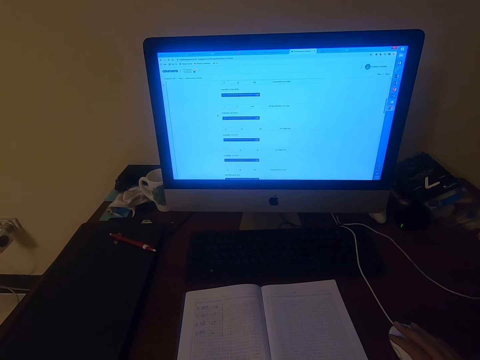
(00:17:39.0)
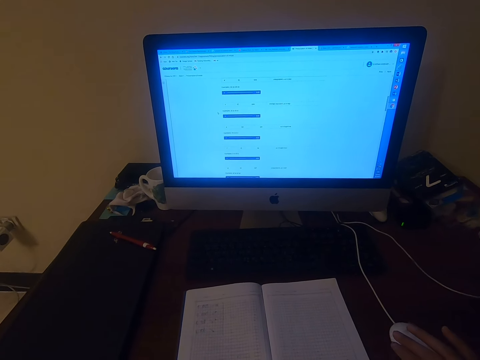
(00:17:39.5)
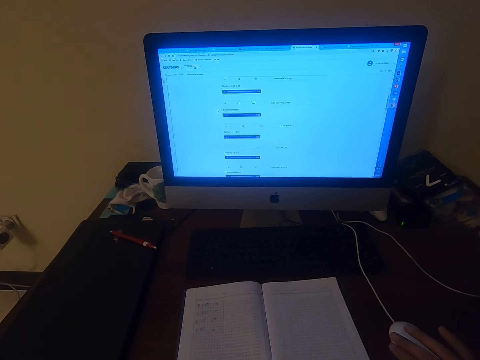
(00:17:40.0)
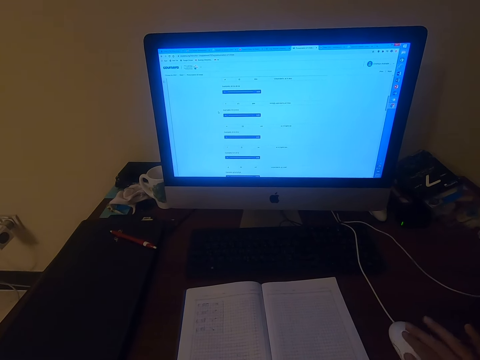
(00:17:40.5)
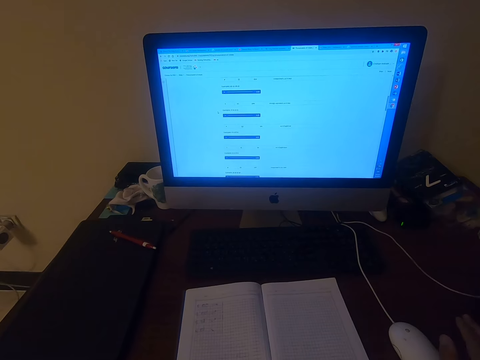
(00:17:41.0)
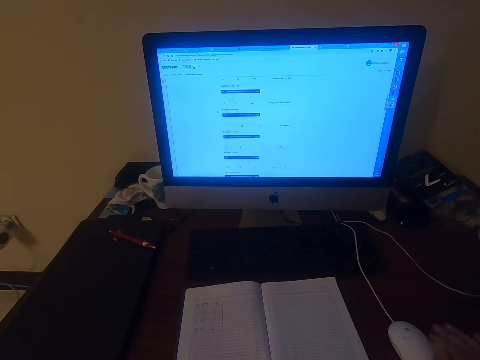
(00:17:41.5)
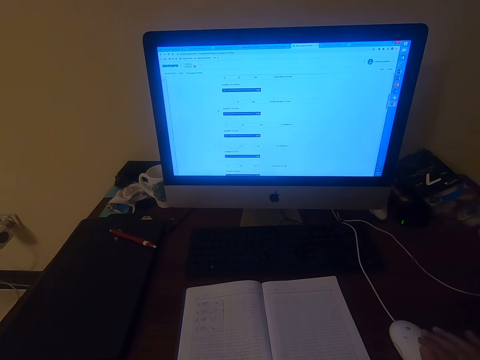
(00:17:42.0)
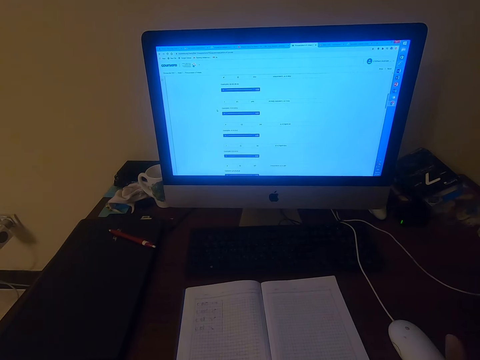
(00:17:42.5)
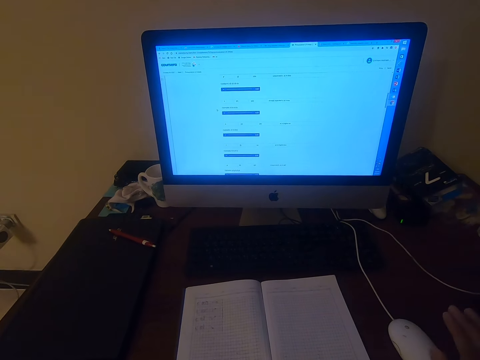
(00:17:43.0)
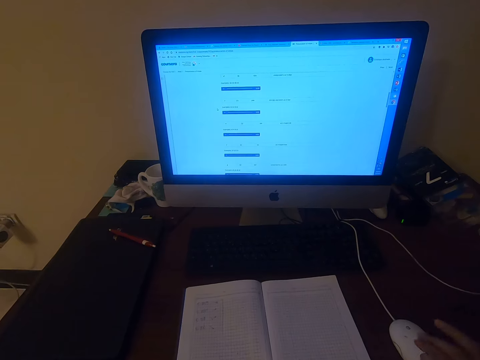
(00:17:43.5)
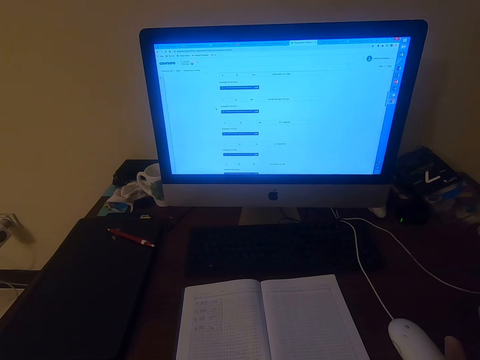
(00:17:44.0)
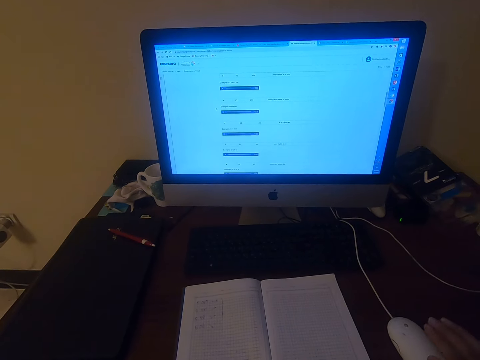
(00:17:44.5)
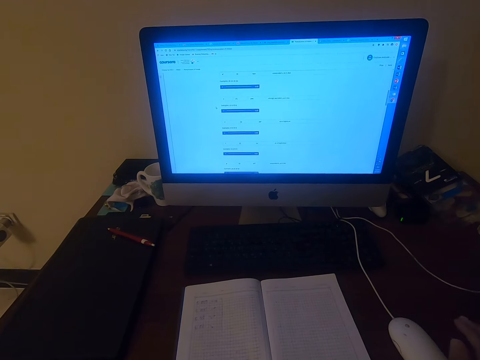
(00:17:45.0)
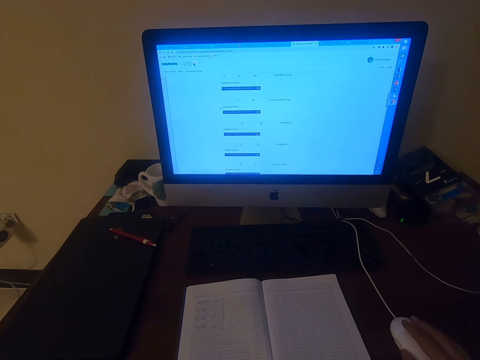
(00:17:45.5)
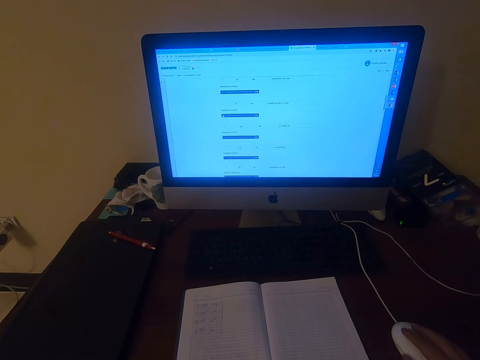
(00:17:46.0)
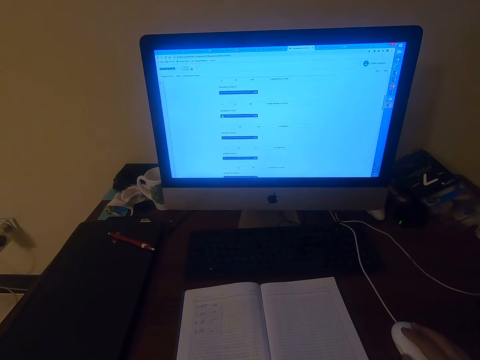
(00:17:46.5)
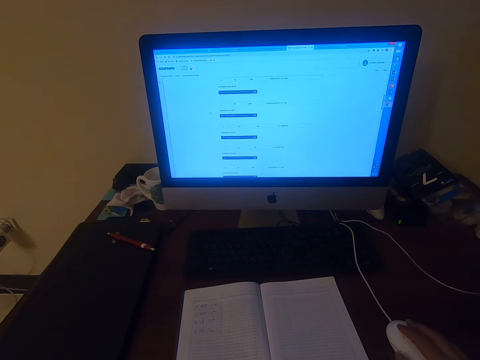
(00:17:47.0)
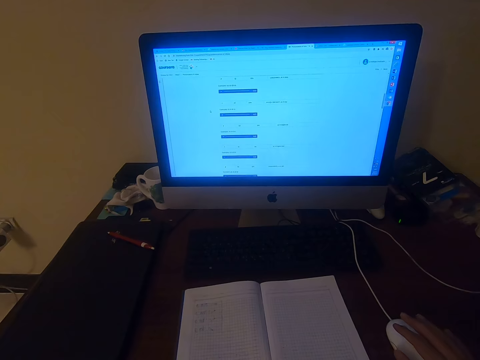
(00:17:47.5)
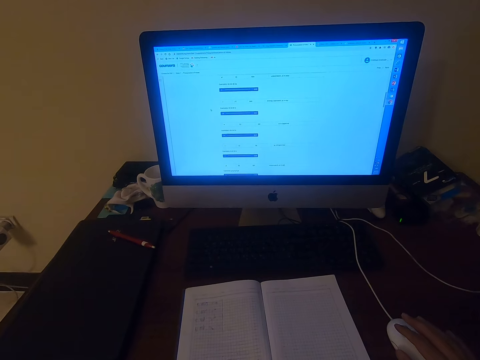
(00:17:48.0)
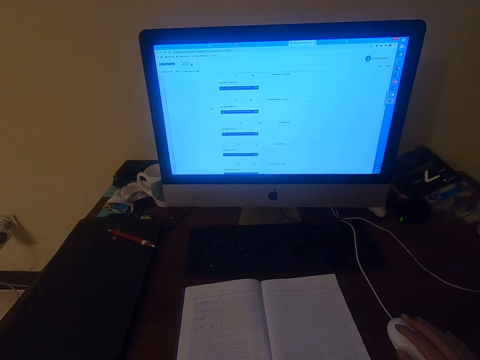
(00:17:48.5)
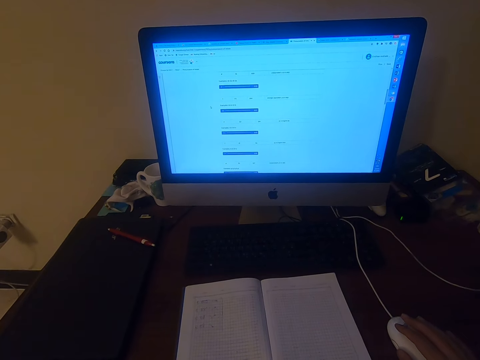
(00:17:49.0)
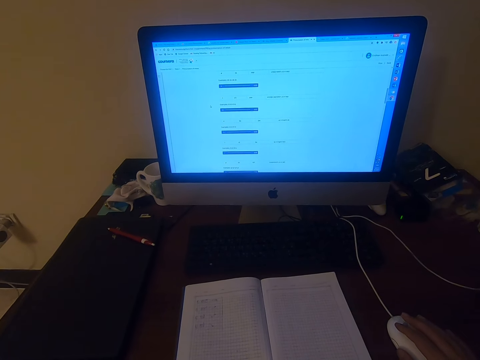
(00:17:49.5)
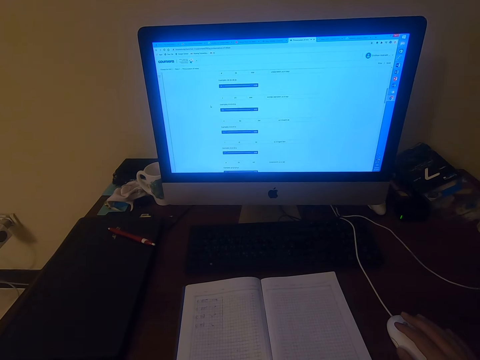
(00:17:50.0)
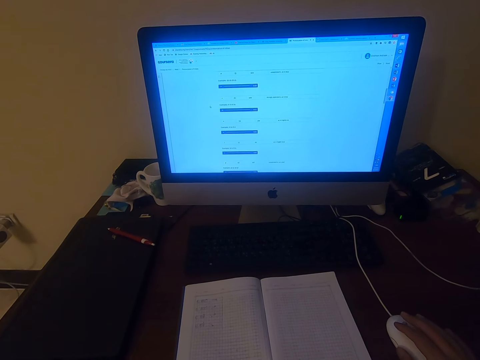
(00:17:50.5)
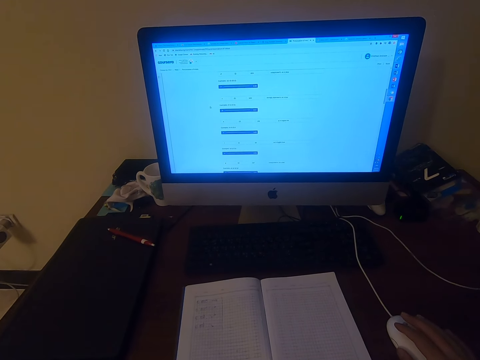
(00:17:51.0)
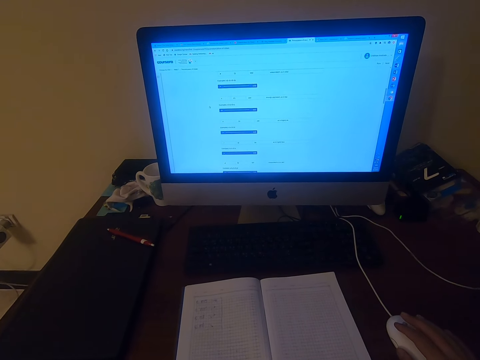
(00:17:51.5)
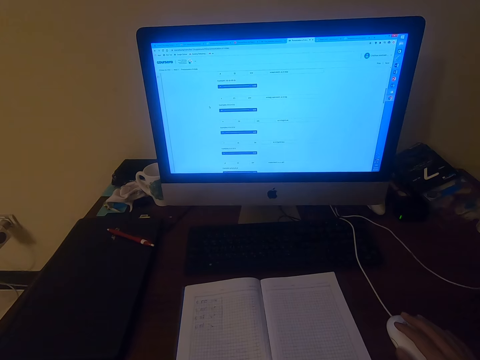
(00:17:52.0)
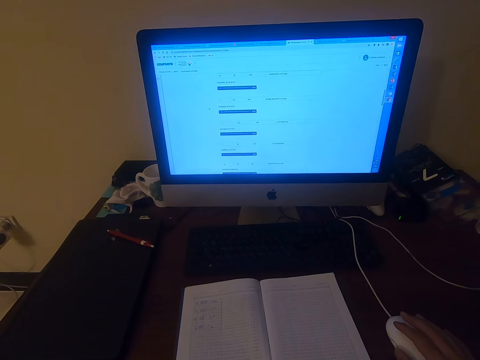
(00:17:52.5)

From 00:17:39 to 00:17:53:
The camera wearer clicks the mouse. He pronounces words. He clicks the mouse. He operates the computer. He moves his right hand.

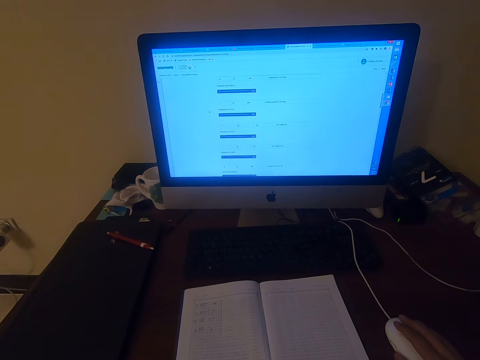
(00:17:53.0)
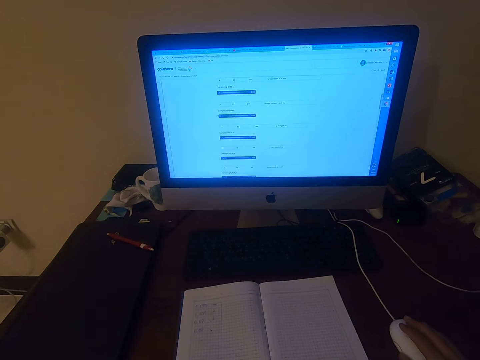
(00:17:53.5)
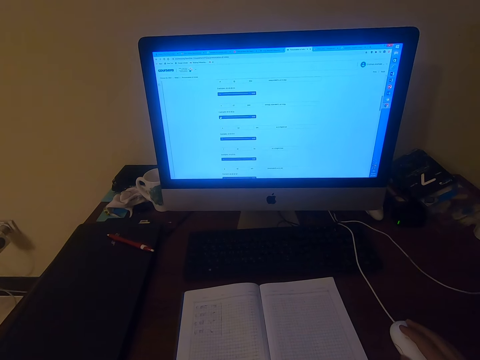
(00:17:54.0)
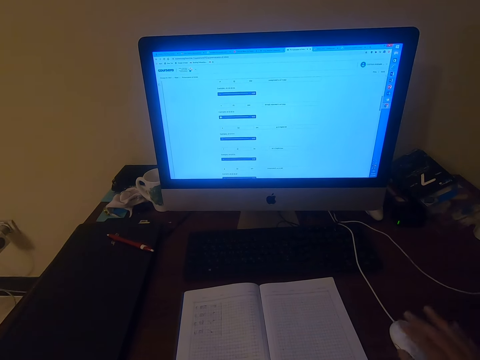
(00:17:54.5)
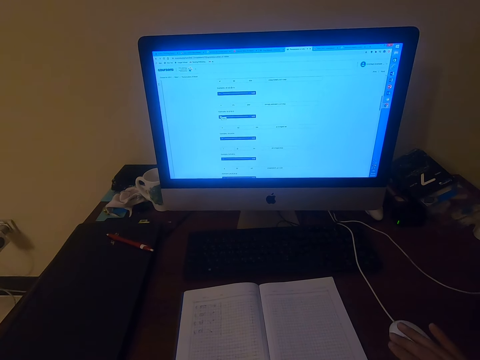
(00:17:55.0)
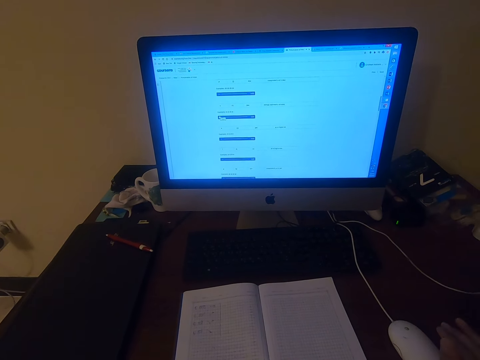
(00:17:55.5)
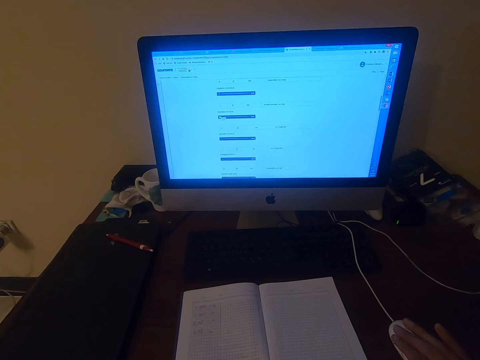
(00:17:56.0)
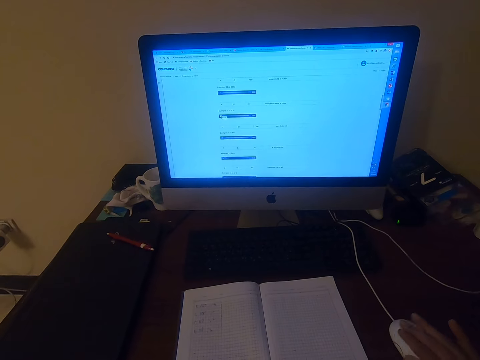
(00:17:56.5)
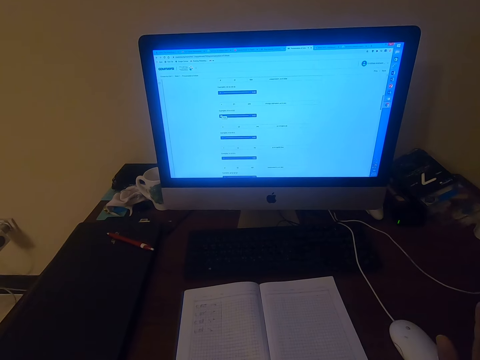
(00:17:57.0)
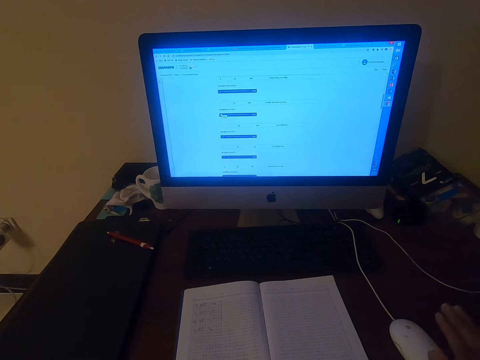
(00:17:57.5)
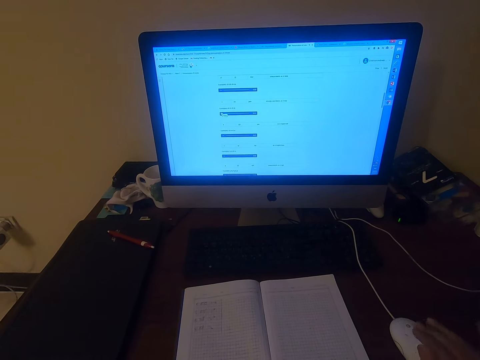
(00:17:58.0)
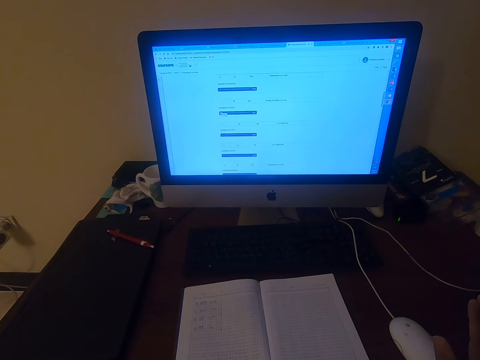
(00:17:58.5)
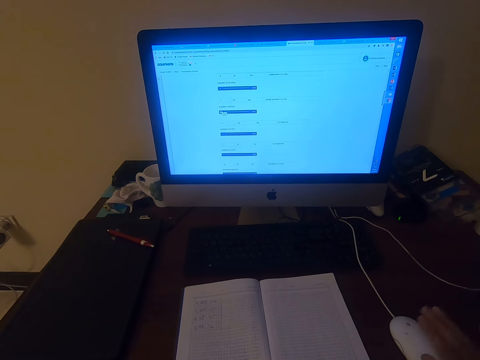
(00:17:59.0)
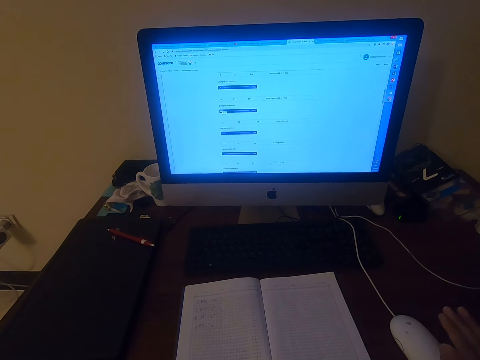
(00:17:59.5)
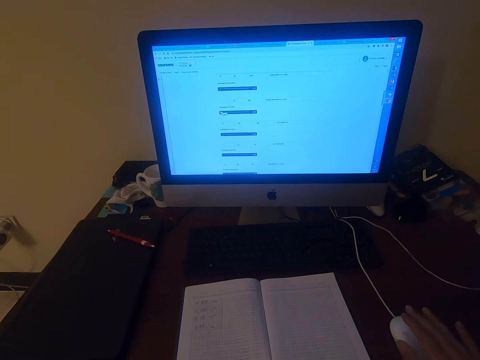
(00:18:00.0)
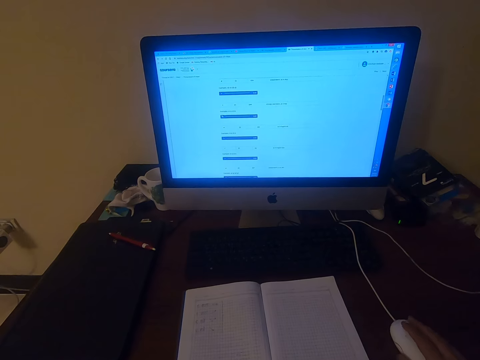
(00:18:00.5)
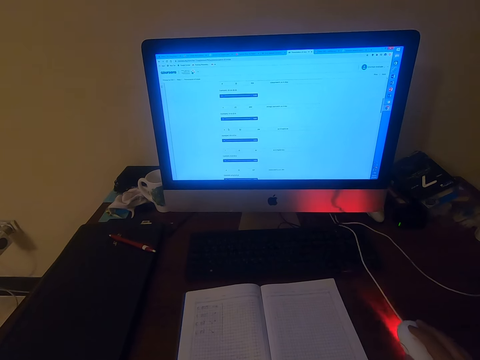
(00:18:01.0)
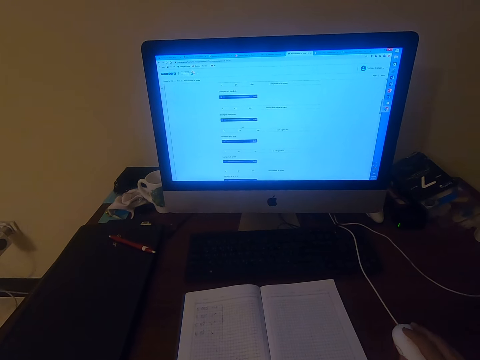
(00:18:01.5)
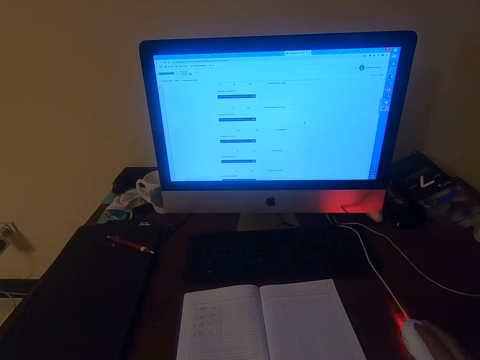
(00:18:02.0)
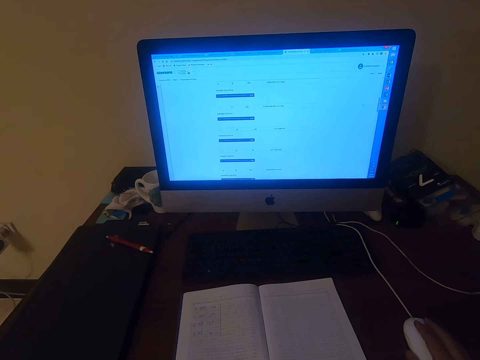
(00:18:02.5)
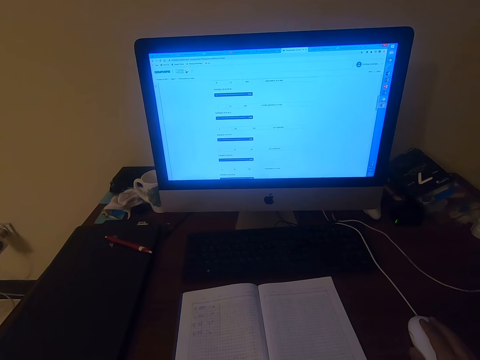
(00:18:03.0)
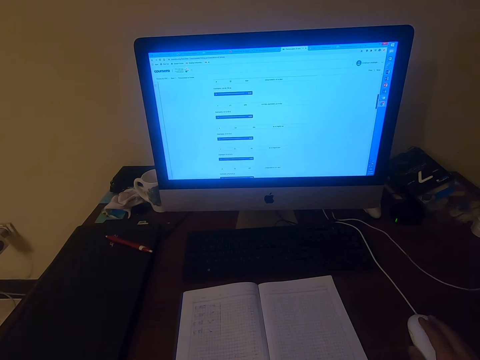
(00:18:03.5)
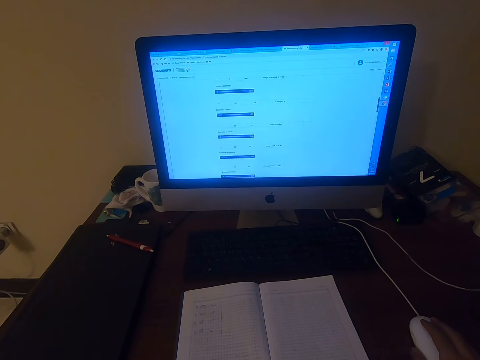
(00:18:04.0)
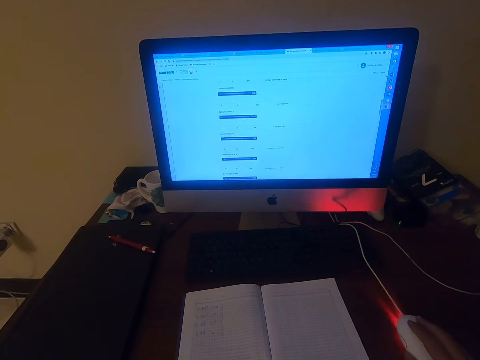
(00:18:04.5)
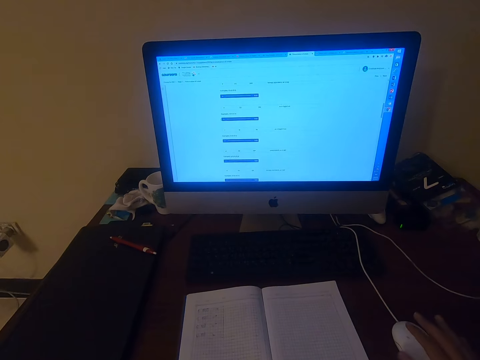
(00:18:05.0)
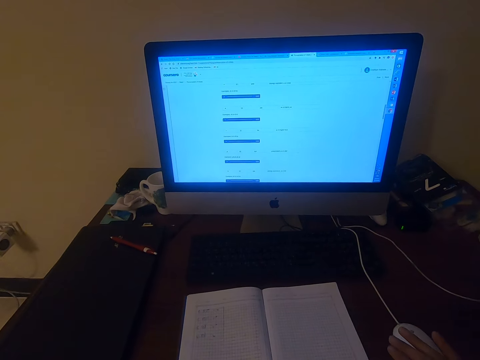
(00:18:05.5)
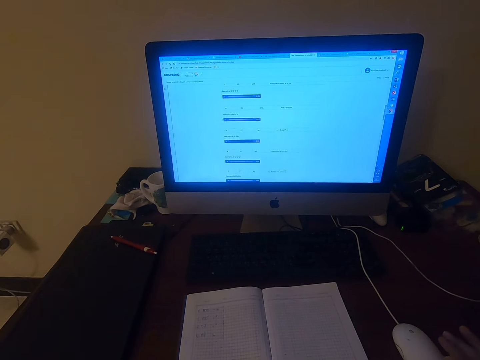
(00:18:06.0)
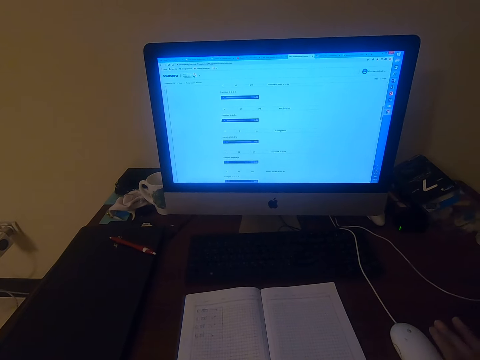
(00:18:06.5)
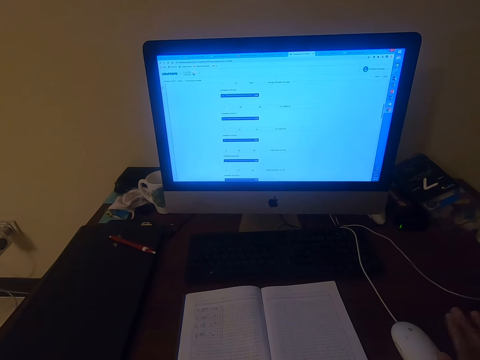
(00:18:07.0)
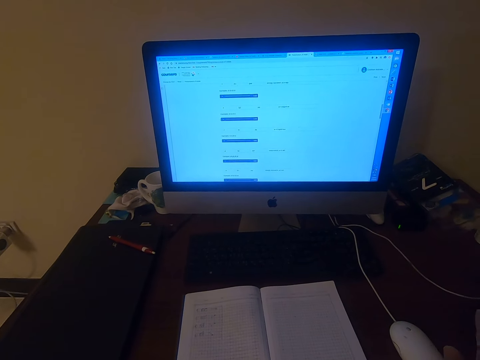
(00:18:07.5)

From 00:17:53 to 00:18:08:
The camera wearer moves his right hand. He pronounces words. He moves his right hand. He moves his right hand again. He operates the computer. He moves his right hand. He moves his right hand again. He pronounces words.
